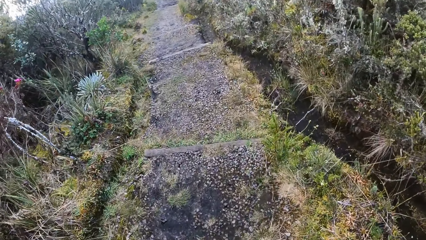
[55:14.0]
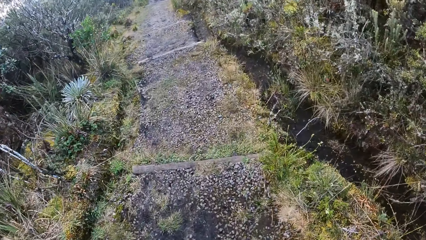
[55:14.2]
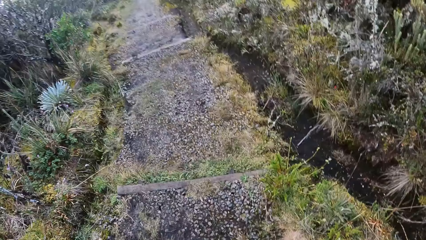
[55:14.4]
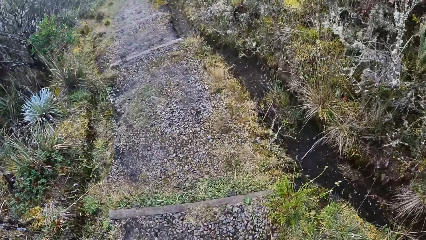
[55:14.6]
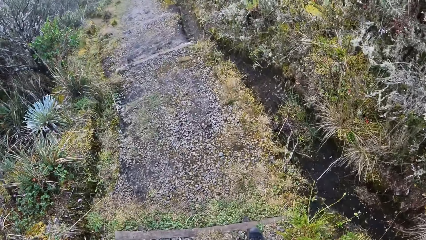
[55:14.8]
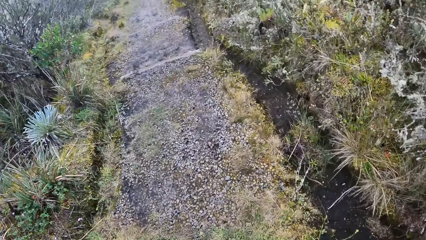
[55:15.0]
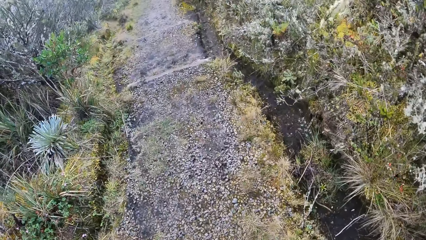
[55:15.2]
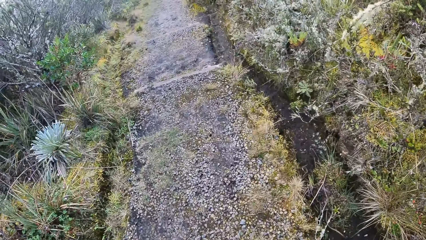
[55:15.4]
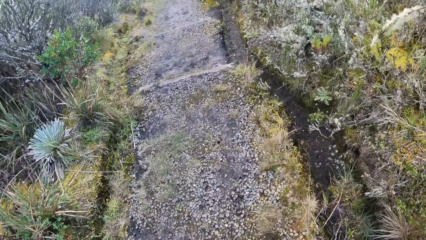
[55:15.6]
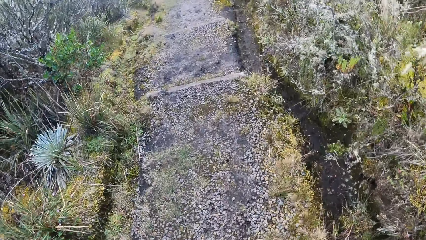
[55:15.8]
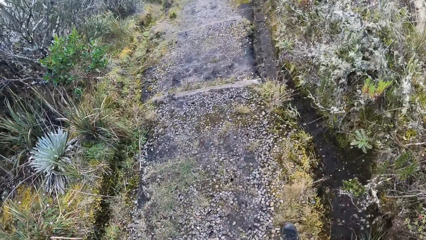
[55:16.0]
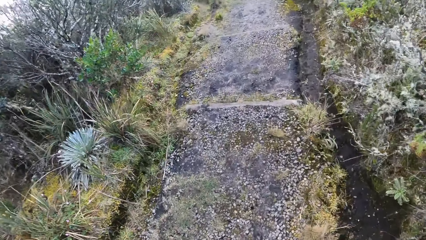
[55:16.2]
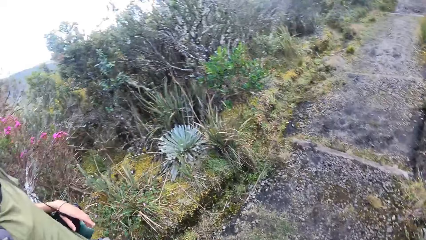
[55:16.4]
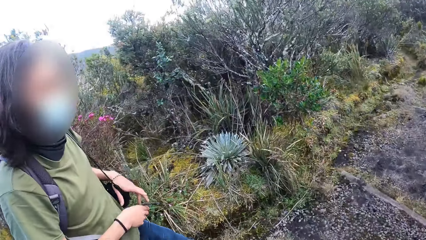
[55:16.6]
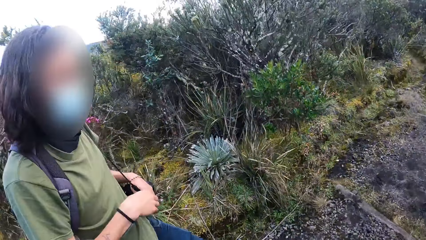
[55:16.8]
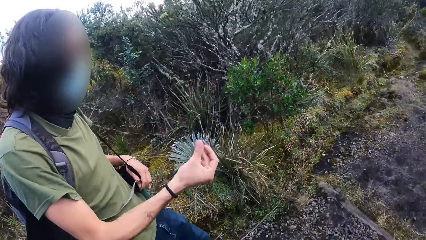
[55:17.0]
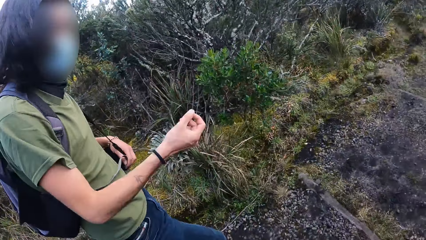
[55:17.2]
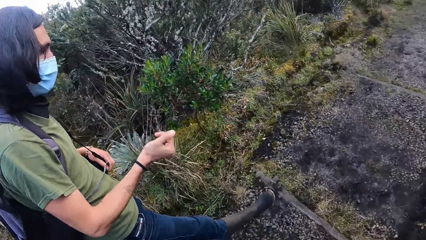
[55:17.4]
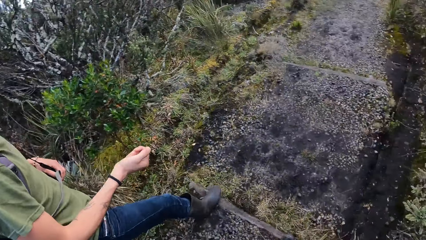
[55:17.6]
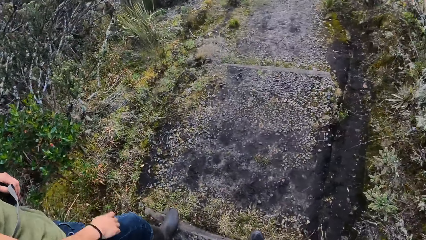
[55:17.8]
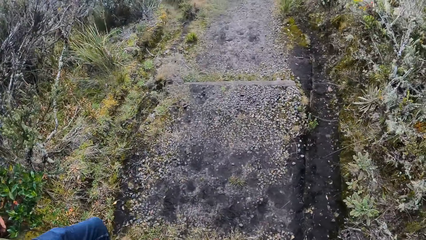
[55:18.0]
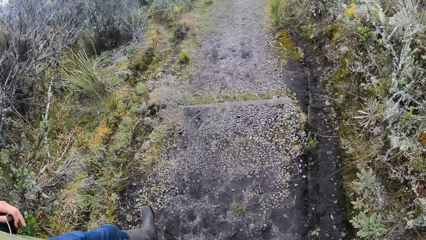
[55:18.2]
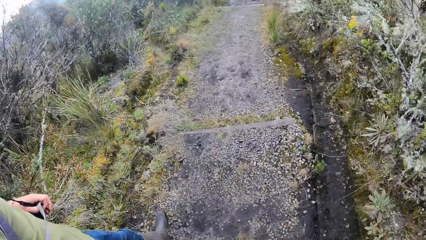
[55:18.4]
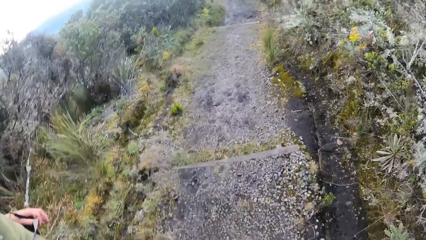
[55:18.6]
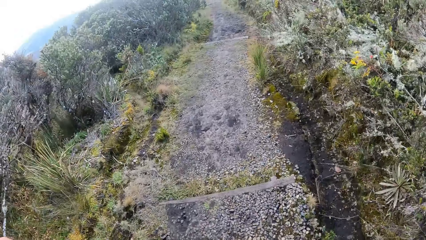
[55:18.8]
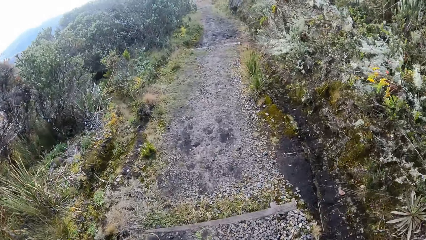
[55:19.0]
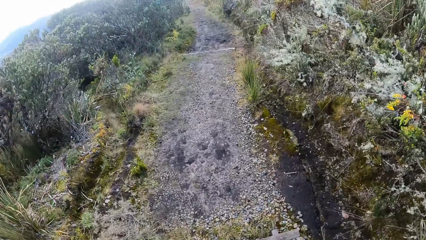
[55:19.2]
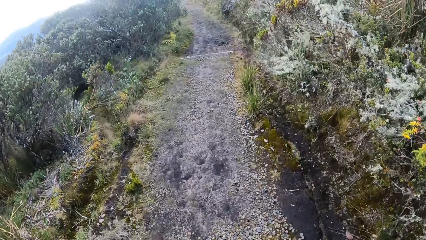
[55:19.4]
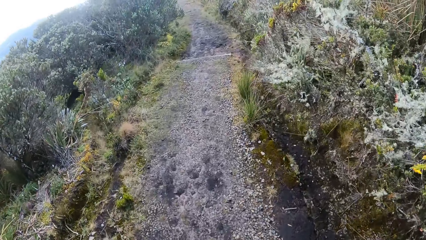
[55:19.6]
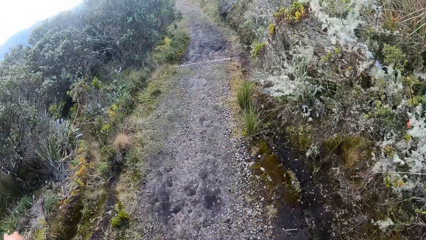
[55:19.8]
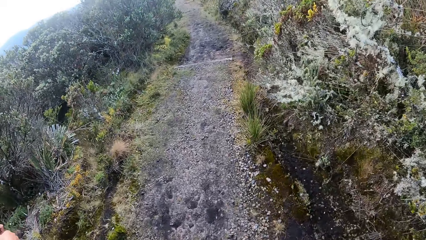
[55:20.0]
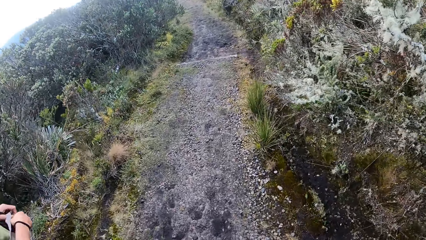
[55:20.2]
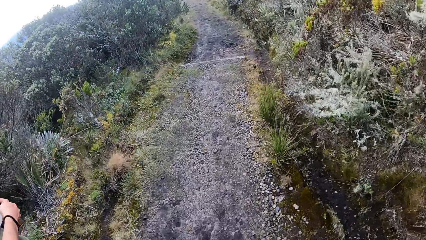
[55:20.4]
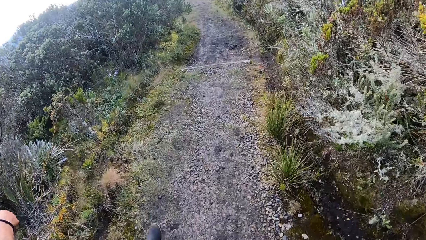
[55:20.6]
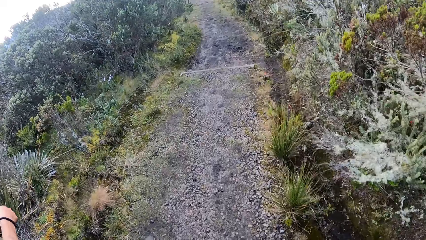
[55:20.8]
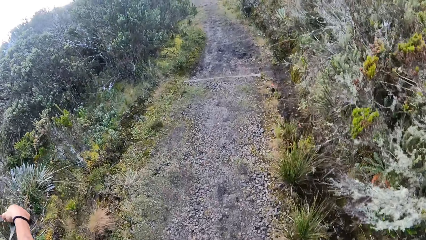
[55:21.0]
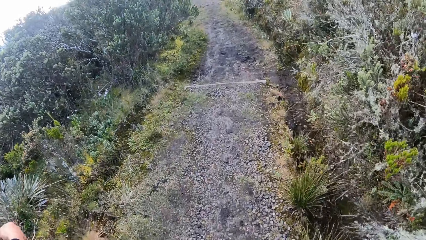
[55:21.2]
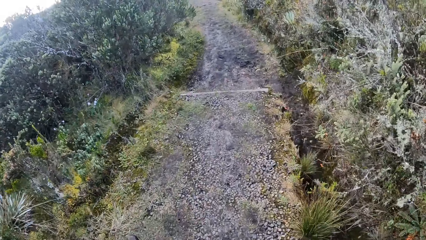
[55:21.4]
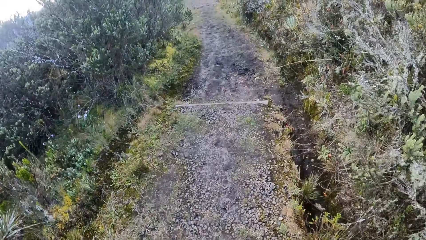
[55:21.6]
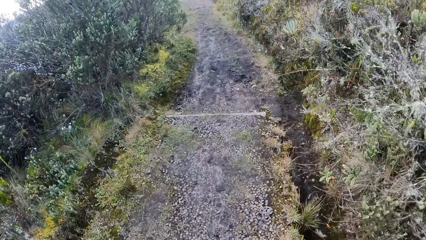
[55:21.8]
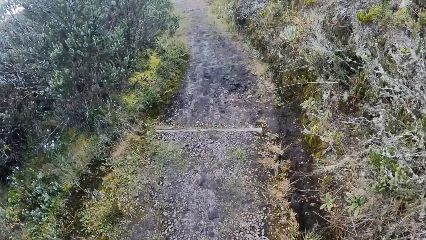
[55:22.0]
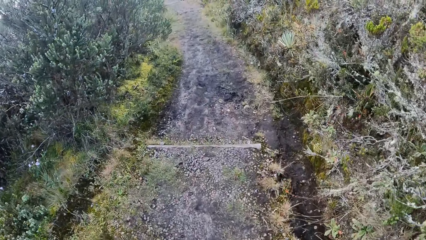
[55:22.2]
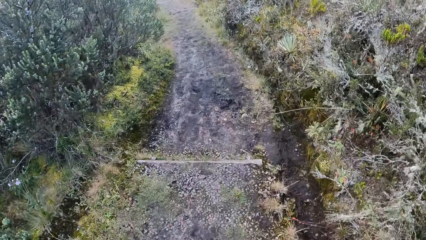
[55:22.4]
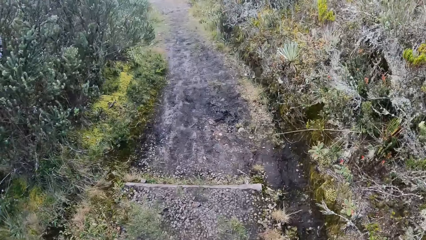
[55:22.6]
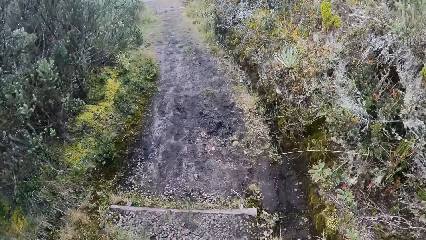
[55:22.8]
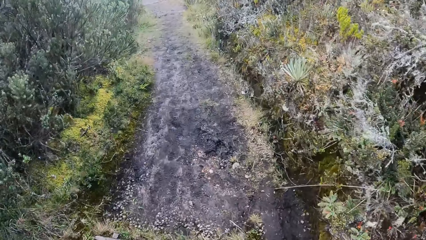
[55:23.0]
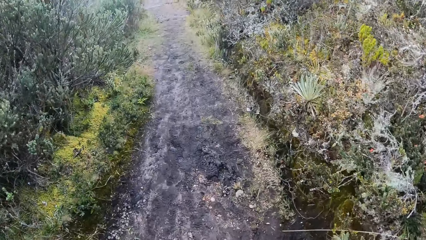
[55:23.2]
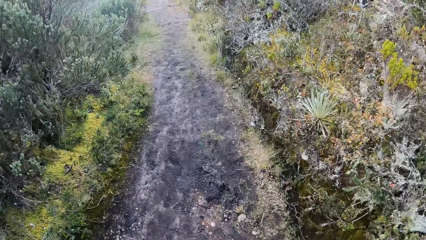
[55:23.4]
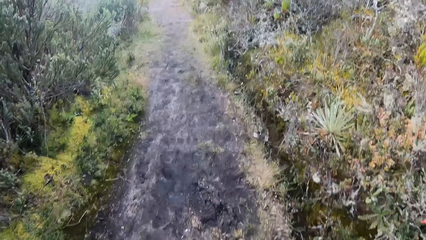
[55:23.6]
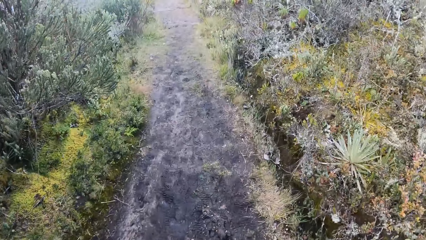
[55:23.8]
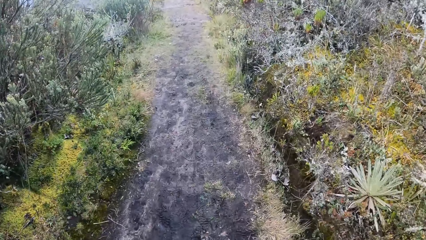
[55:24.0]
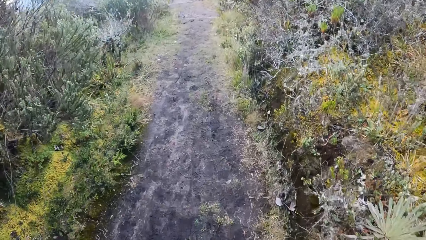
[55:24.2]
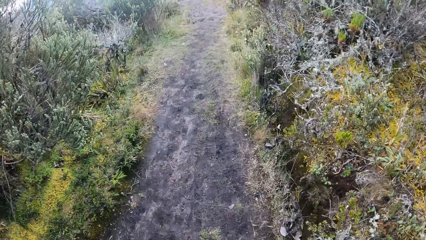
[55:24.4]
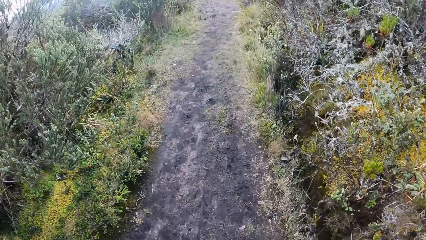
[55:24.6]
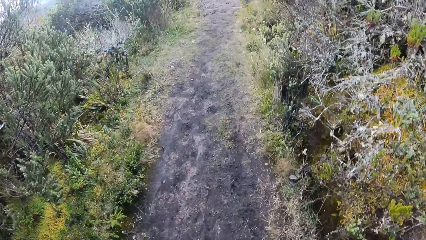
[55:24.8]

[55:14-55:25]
The camera wearer turns around. A man moves his hands. The man walks down the stairs. The camera wearer walks down the stairs on the mountain.

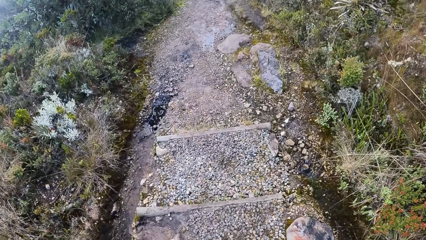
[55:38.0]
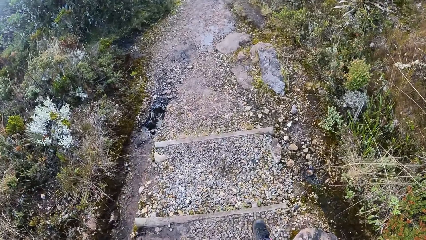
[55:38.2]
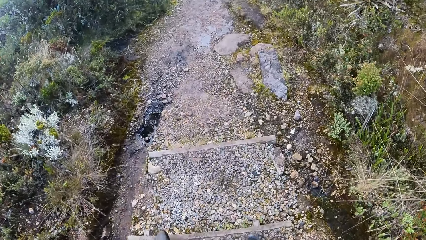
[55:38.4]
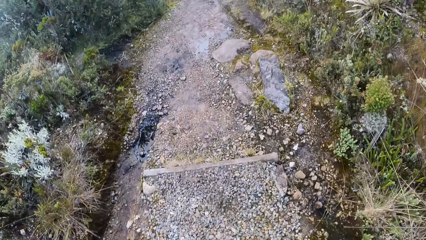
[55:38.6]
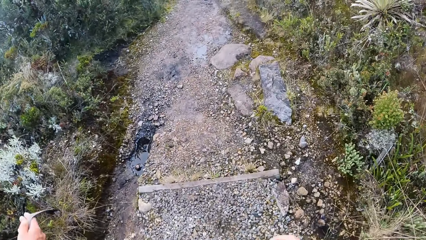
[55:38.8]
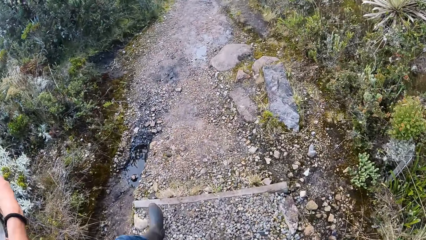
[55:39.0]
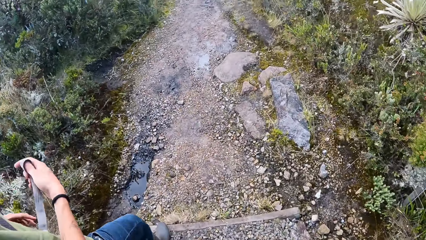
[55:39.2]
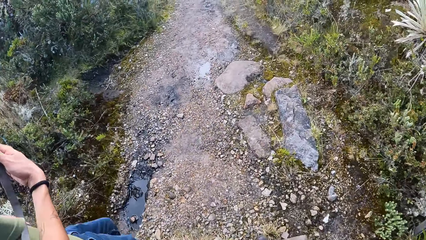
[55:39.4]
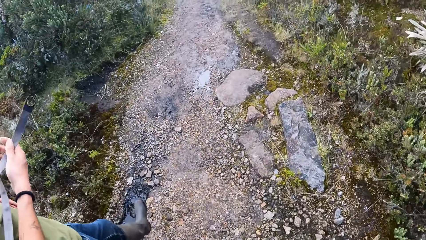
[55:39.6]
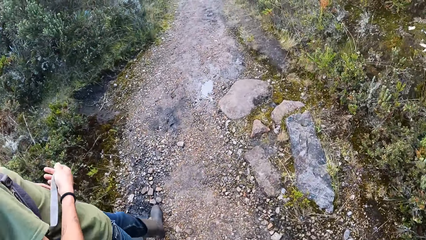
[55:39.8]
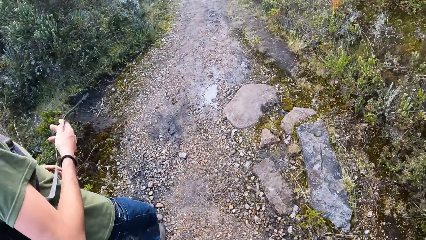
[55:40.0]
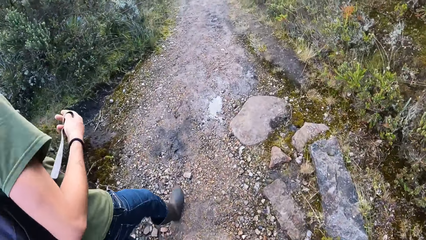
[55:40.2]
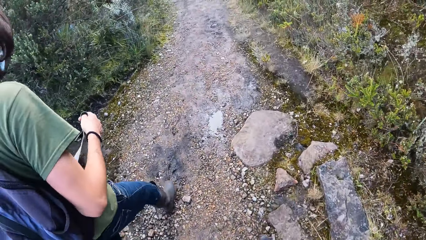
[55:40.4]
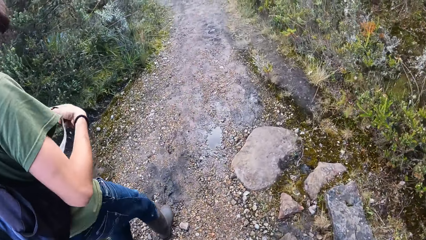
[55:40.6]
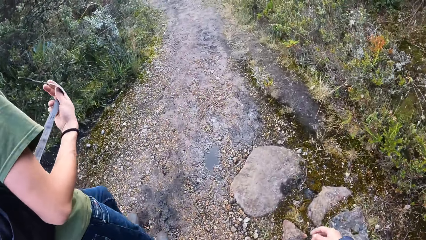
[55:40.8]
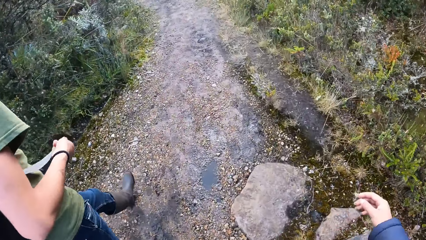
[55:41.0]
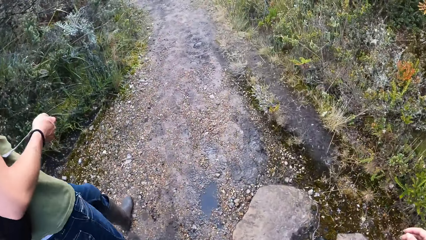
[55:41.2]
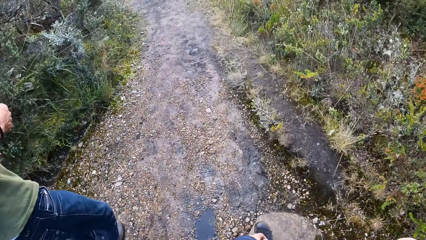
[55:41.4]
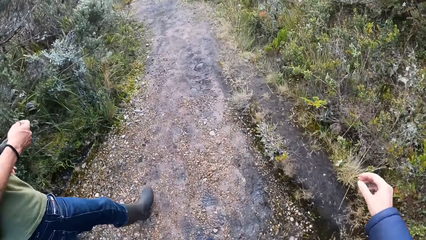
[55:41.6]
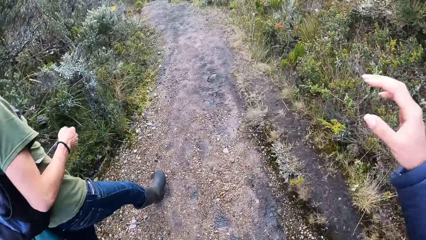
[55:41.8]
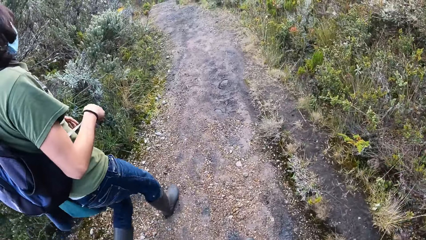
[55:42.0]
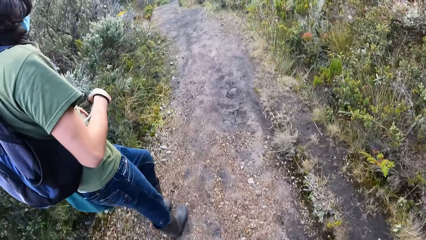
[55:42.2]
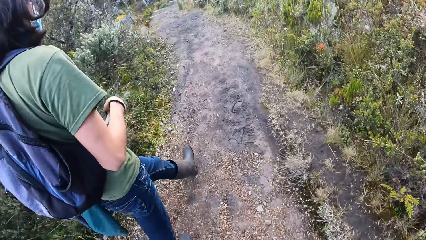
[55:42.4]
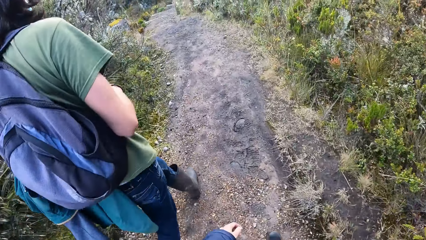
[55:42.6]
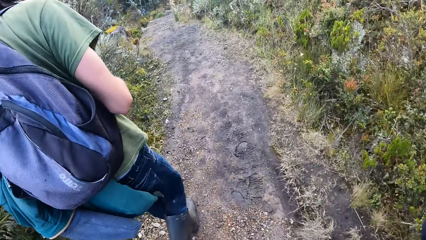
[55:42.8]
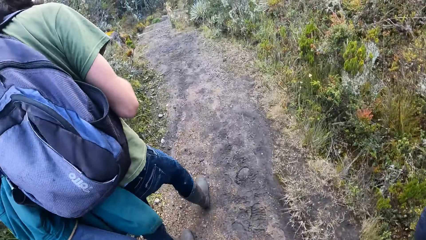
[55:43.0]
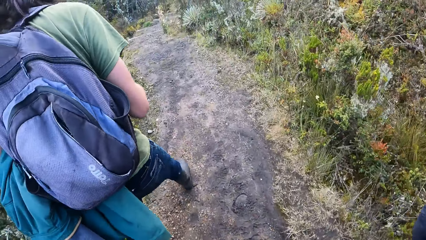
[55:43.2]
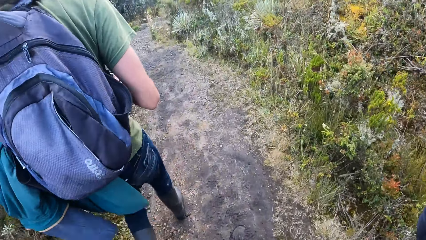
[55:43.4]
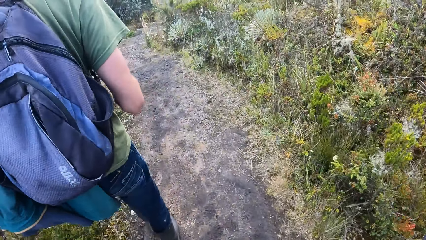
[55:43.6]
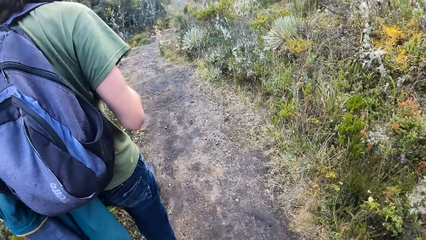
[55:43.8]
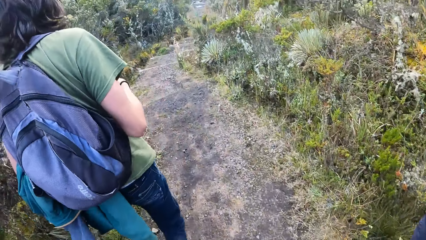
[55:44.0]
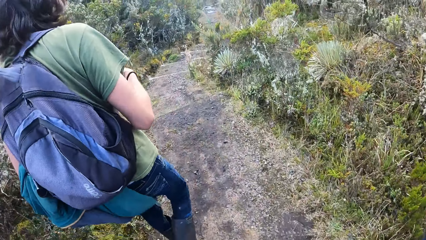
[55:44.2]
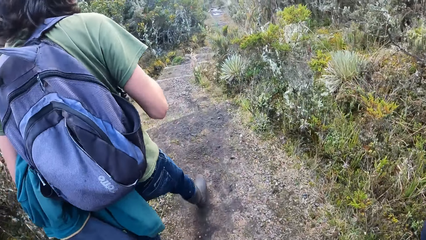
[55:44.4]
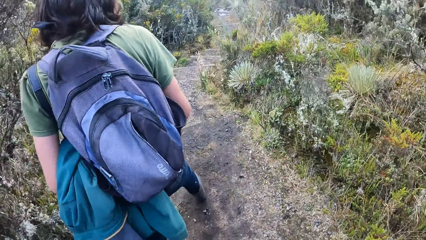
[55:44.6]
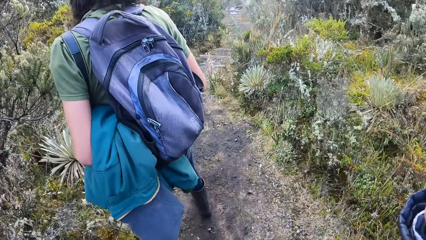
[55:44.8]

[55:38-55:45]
A person sways a handle of the handbag. The person walks along the pathway. The camera wearer walks along the pathway. They adjust a camera.
